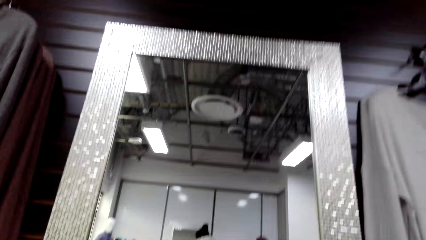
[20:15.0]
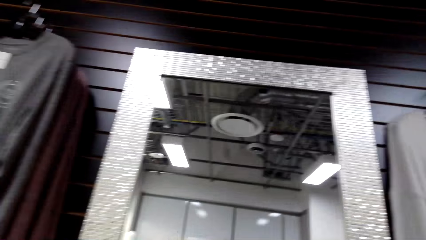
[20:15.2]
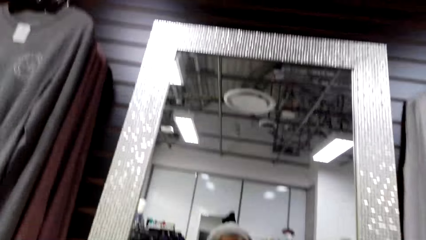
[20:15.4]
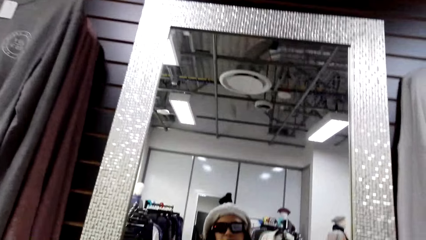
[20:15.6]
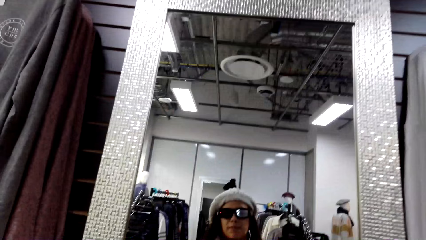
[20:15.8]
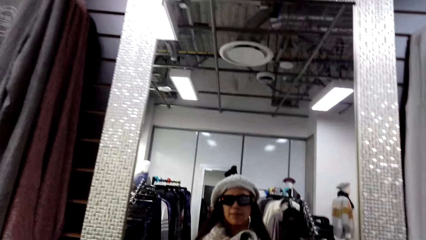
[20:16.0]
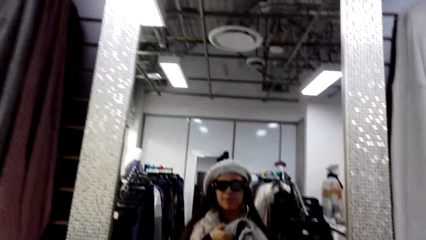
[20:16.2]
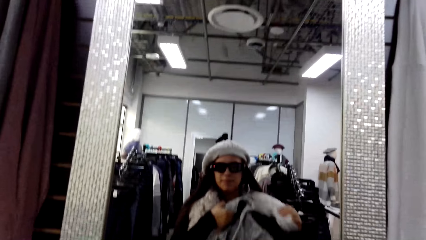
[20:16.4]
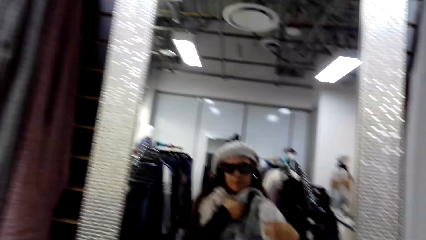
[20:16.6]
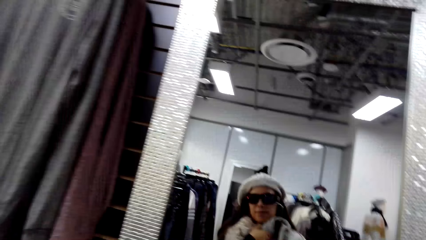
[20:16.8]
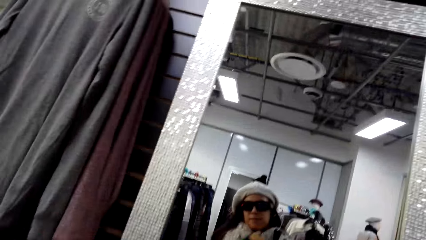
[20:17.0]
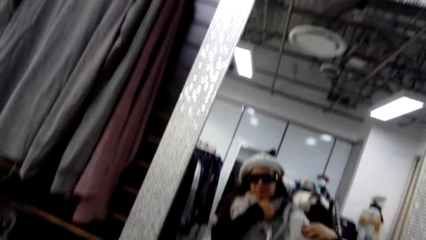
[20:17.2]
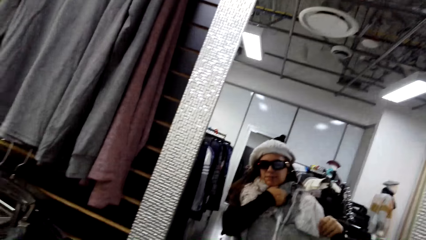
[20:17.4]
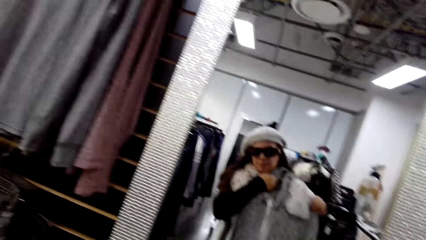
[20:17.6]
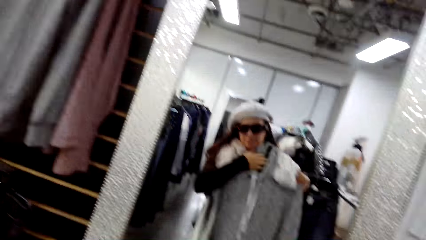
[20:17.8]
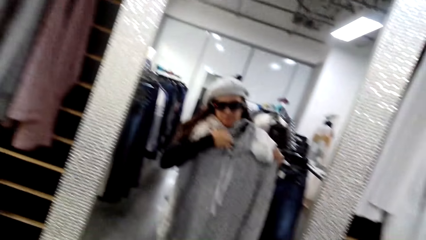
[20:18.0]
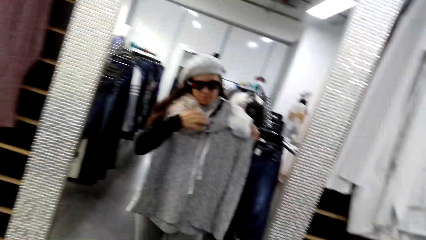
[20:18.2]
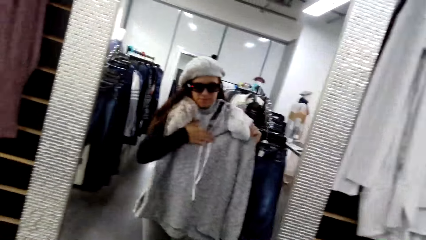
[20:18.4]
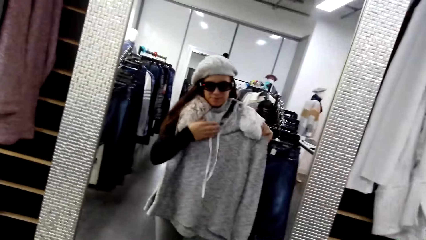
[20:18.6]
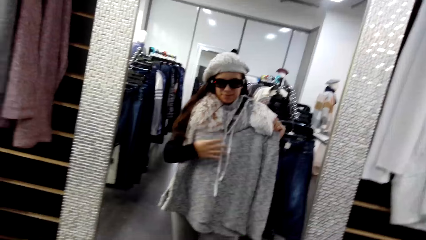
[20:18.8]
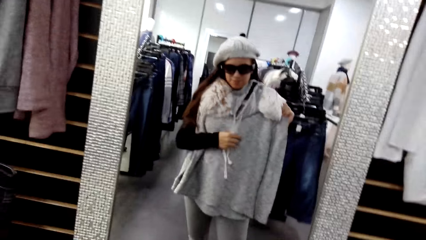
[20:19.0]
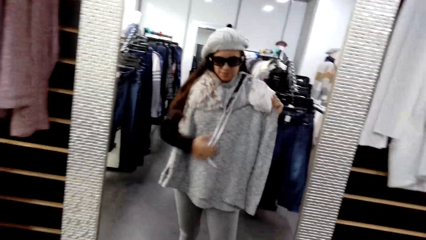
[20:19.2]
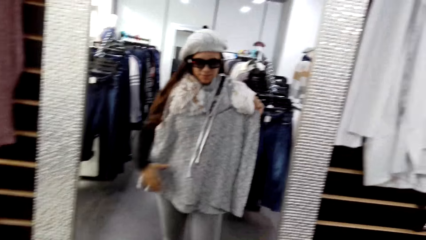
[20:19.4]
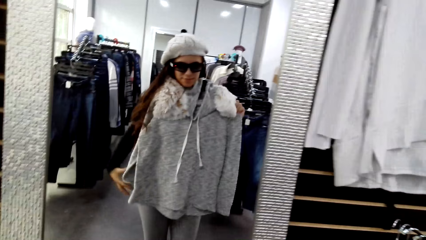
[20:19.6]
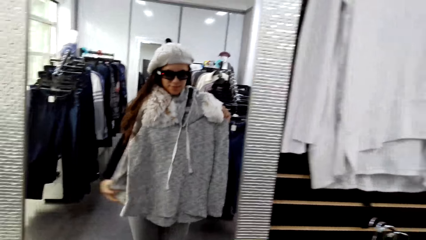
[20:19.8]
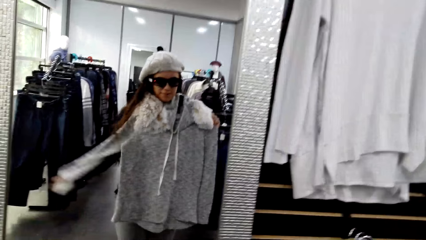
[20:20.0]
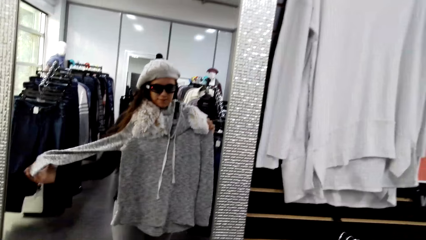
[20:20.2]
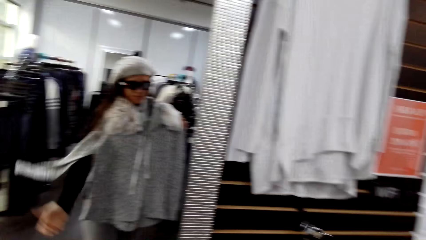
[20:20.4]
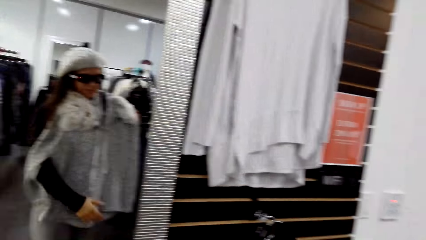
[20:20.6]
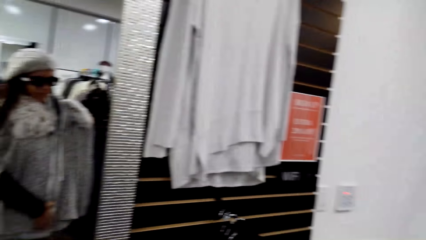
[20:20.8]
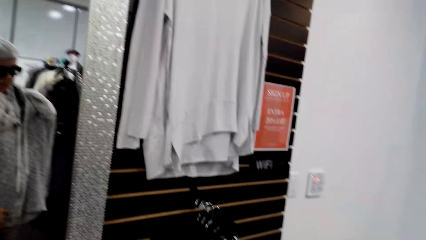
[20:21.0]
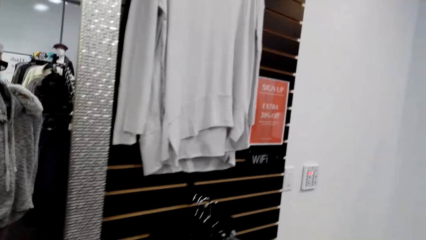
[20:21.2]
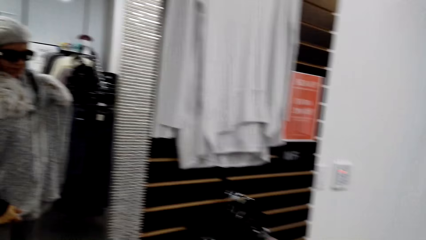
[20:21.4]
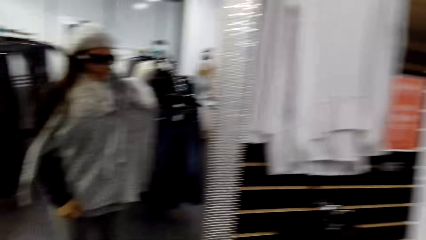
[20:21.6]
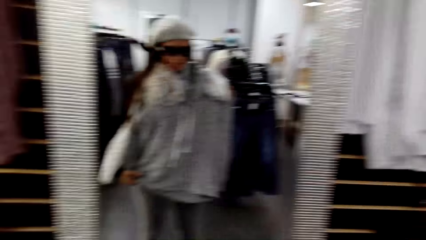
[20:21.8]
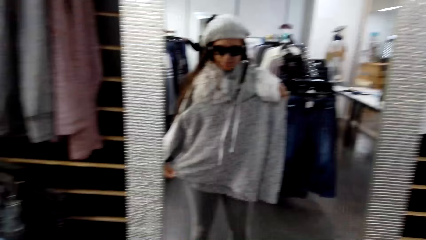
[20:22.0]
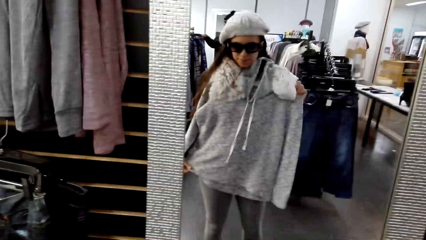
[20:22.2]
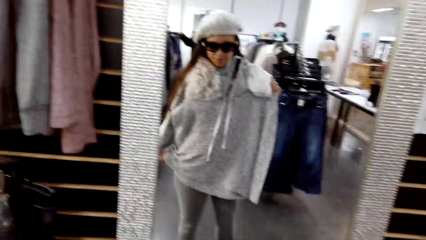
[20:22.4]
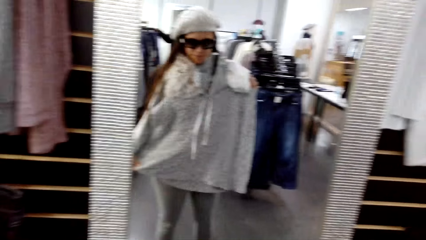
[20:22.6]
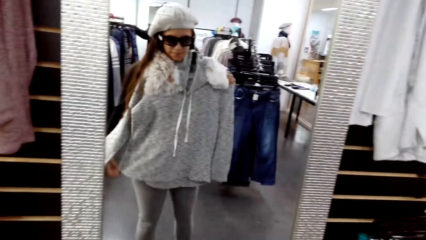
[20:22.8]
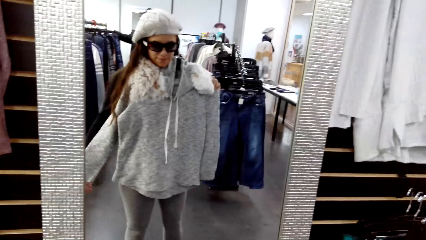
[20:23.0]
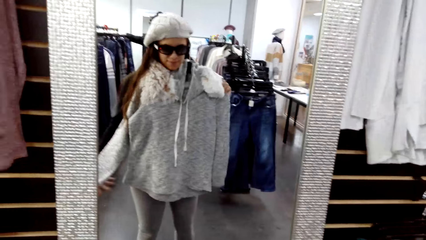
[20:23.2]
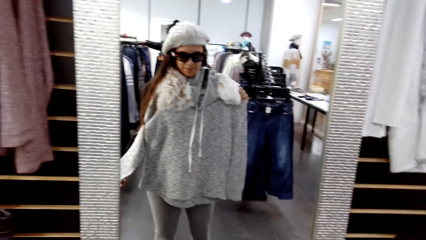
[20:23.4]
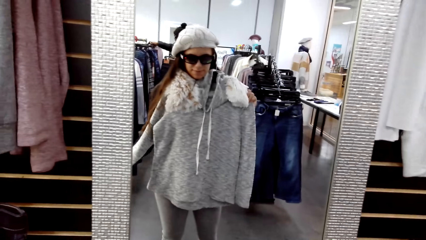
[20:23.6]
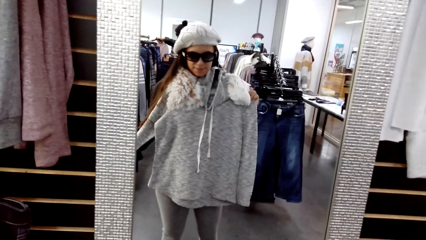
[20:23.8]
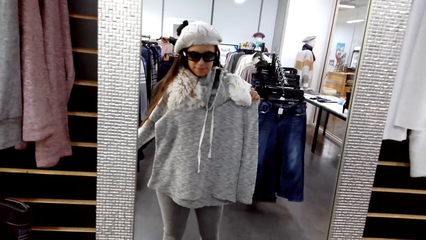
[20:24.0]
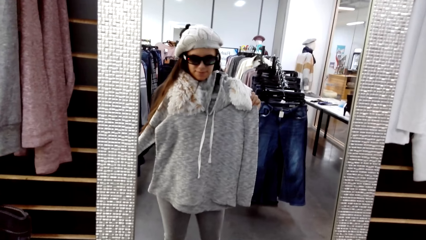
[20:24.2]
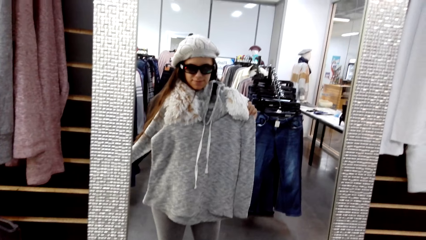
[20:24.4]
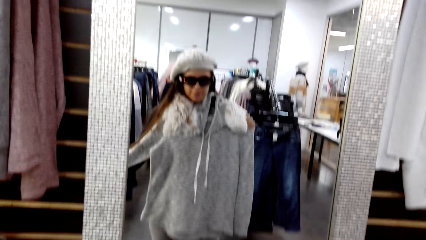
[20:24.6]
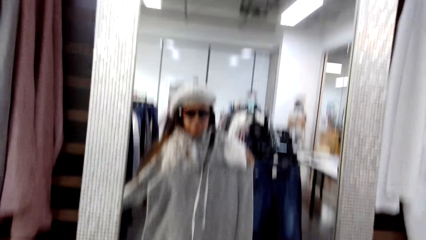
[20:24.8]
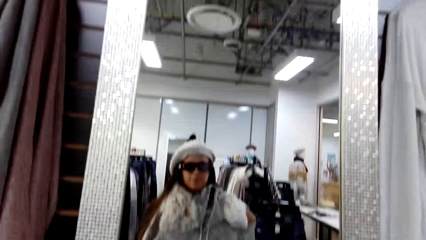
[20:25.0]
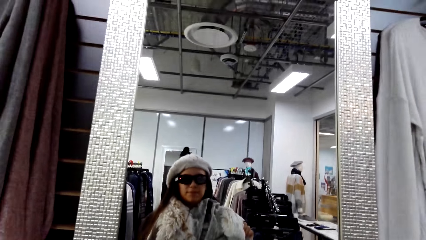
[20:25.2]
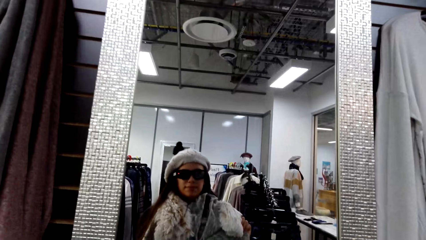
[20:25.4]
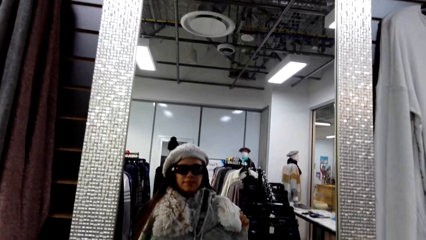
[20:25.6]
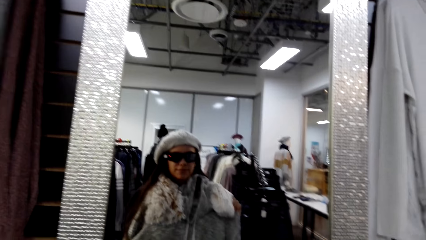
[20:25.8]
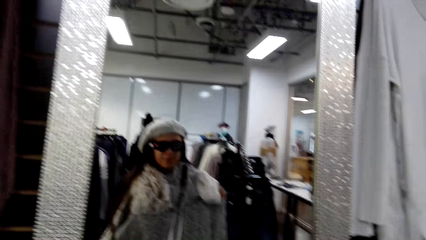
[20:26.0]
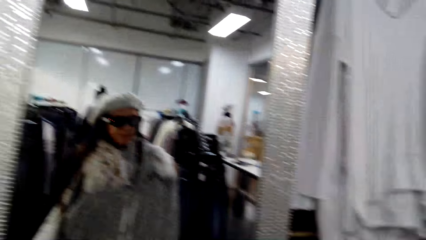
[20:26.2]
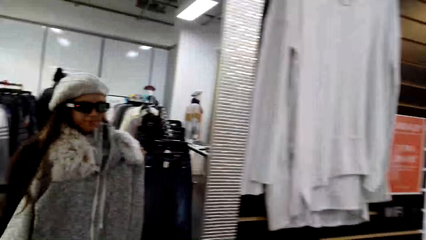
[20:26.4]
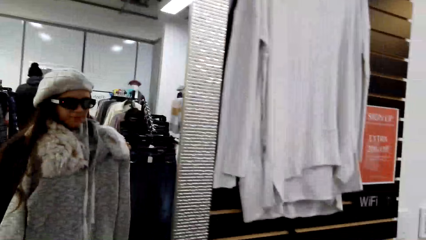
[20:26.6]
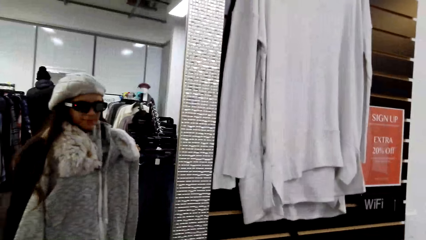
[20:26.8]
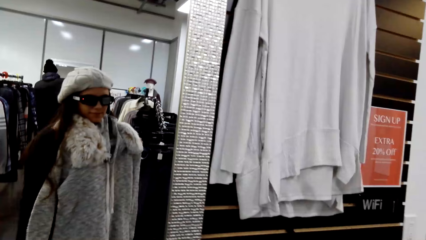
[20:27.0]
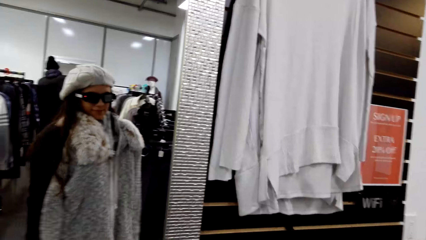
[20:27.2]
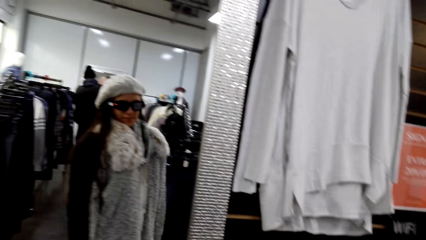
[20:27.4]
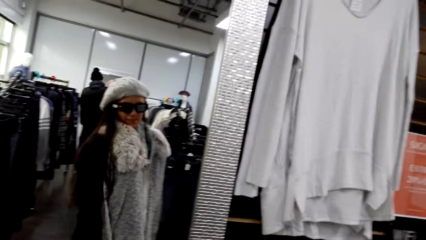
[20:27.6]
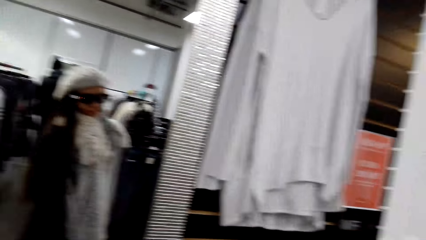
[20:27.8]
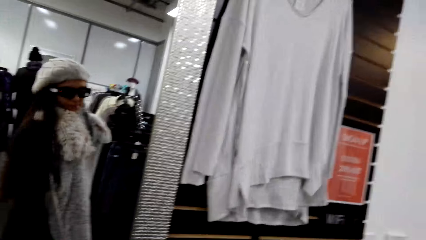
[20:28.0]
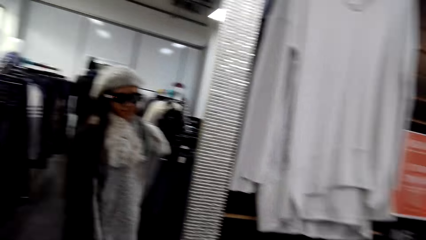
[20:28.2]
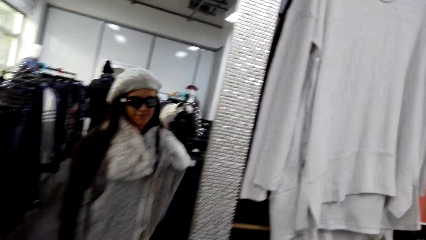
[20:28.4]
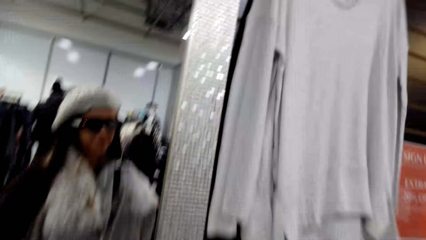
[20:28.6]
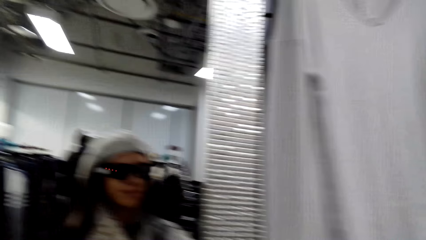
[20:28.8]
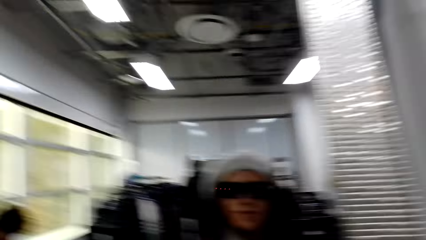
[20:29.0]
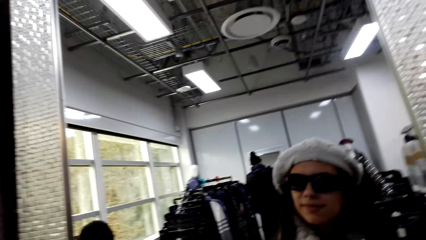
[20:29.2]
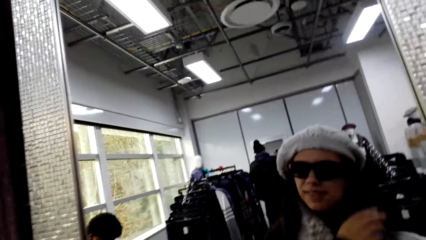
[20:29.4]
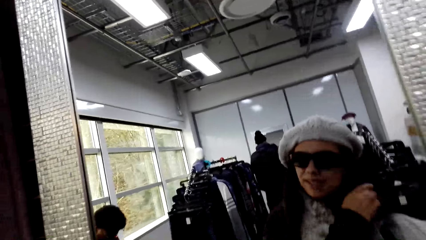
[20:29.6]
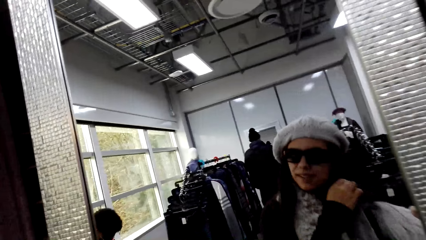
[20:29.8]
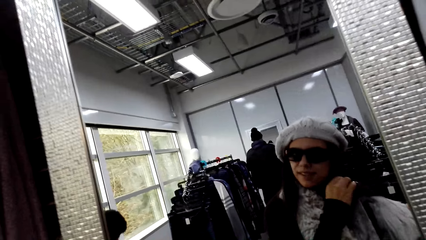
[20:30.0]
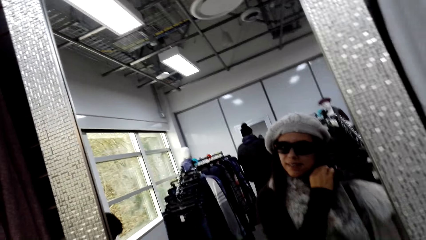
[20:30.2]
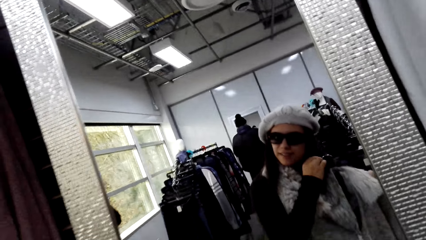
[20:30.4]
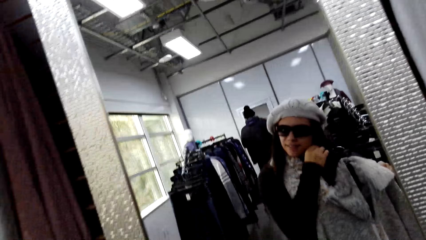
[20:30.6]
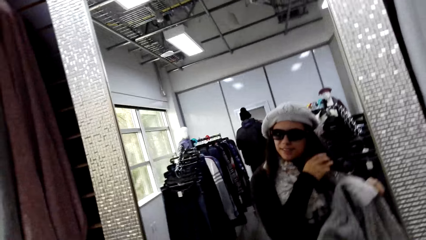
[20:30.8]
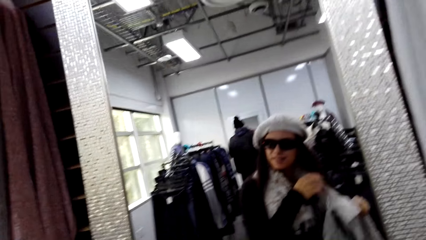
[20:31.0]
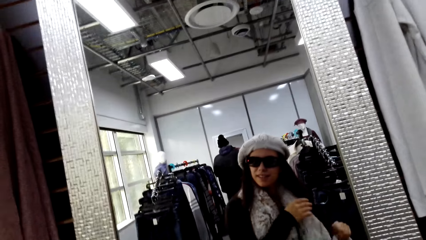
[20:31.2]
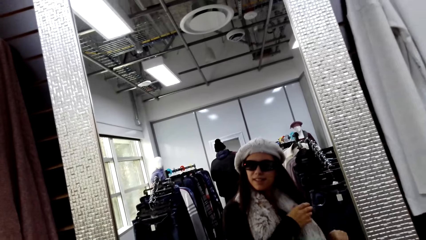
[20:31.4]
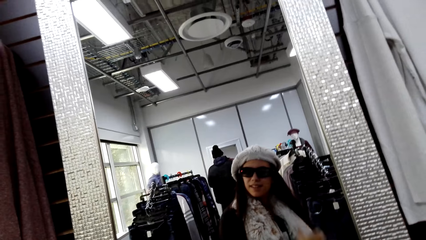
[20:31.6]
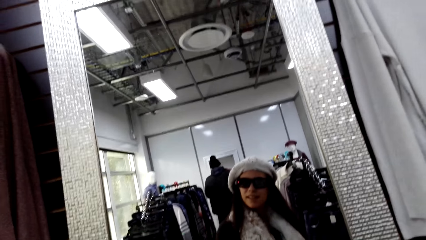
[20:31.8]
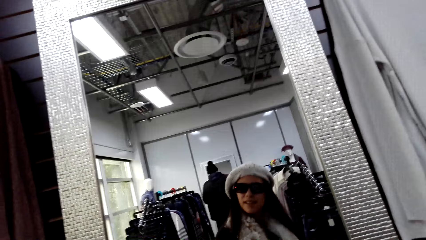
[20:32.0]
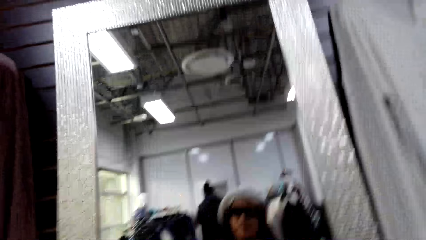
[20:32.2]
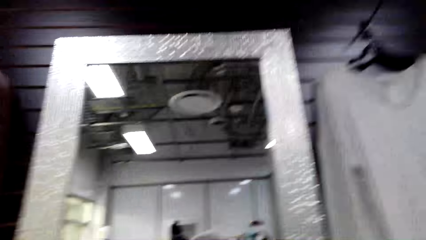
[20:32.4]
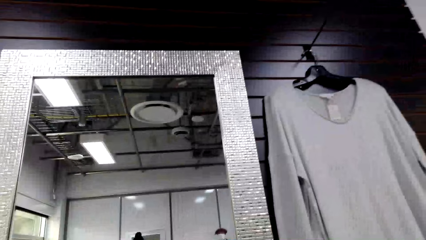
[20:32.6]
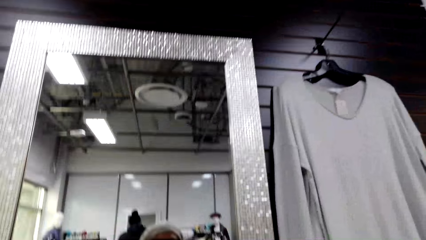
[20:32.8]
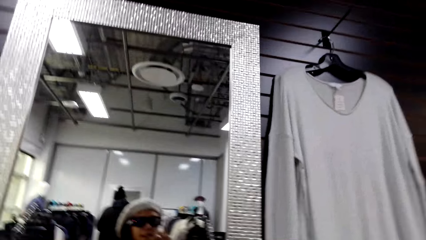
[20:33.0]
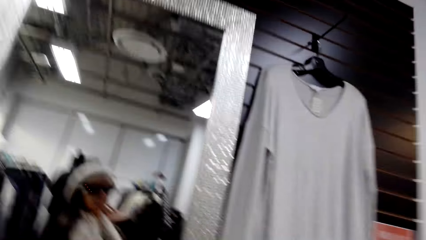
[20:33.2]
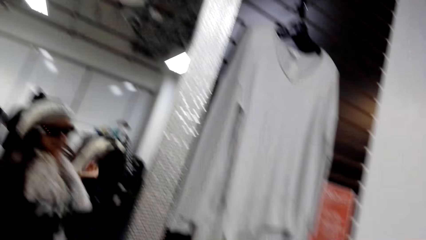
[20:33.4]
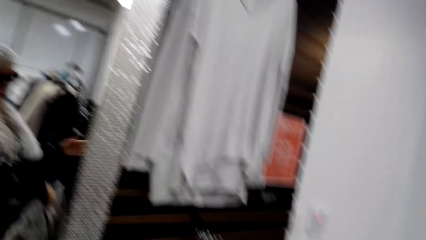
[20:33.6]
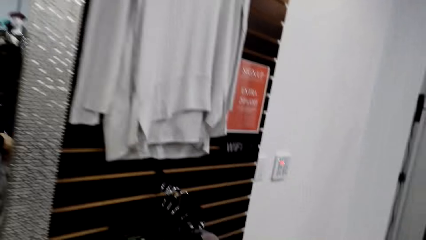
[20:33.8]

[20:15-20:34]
The camera wearer fits the sweater. She holds the jumper sweater. She turns to see herself at the mirror.
